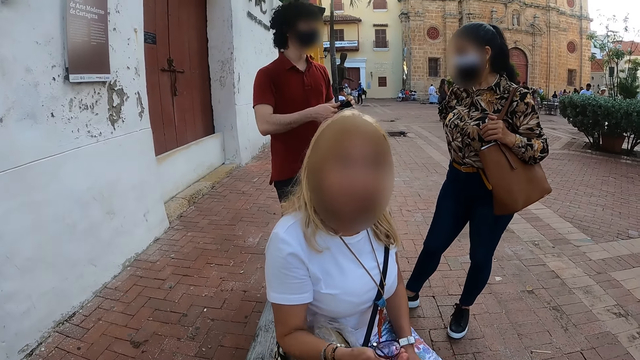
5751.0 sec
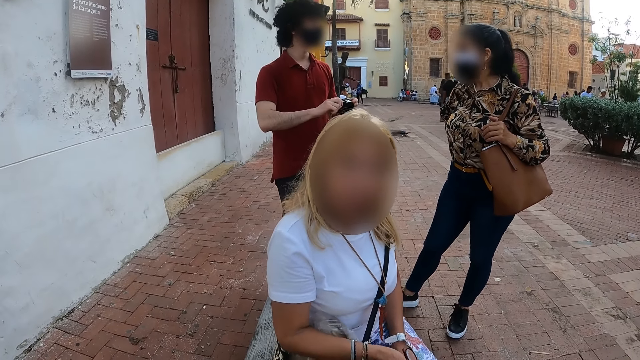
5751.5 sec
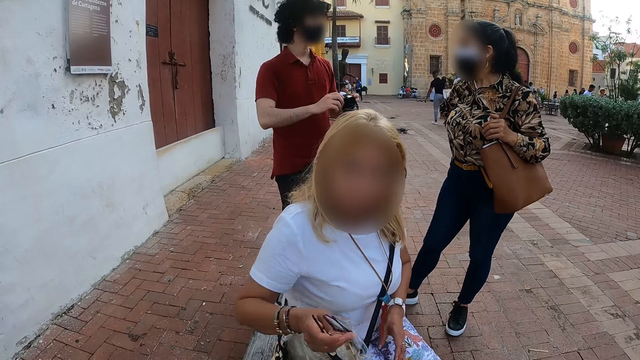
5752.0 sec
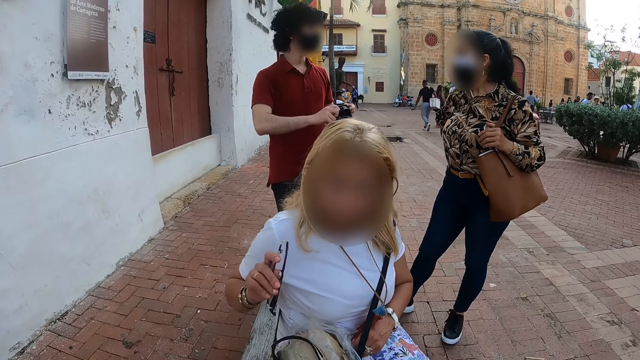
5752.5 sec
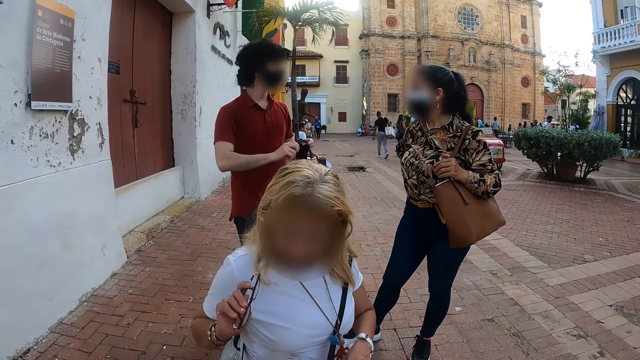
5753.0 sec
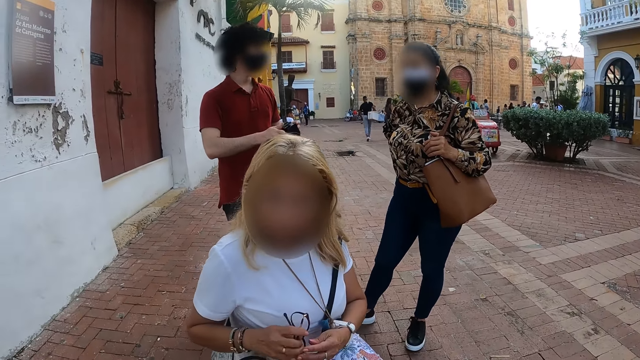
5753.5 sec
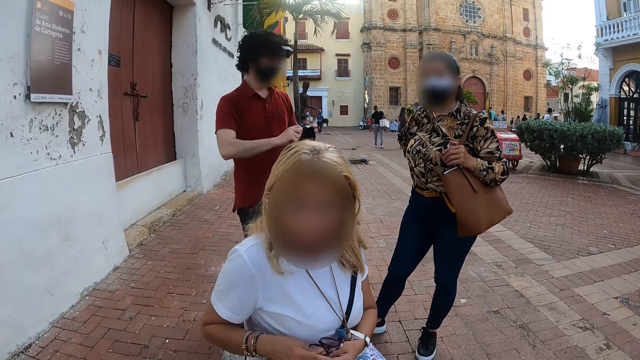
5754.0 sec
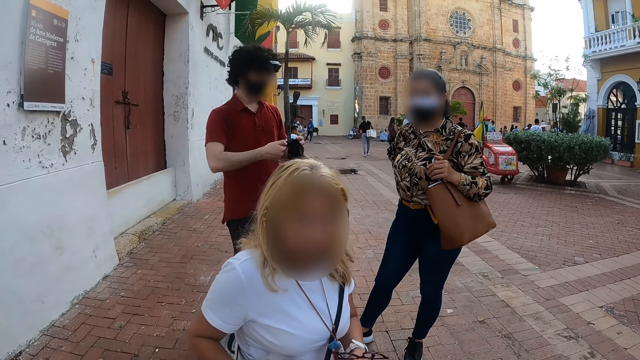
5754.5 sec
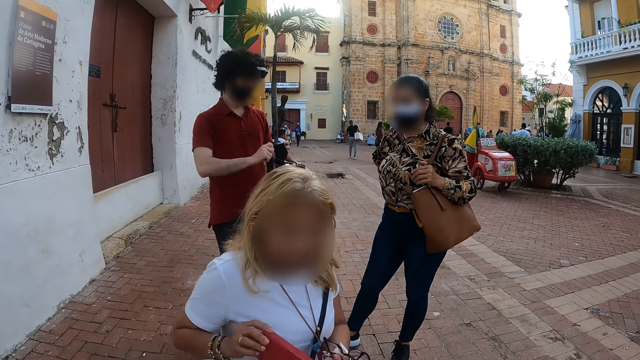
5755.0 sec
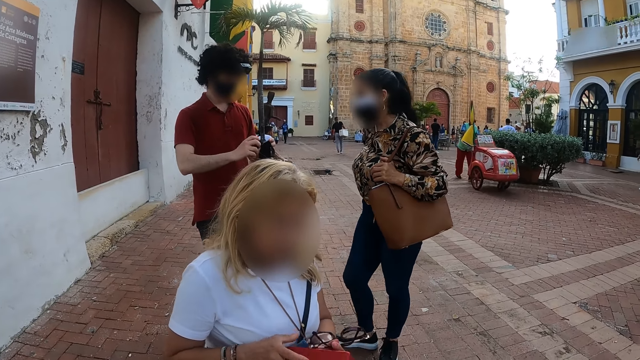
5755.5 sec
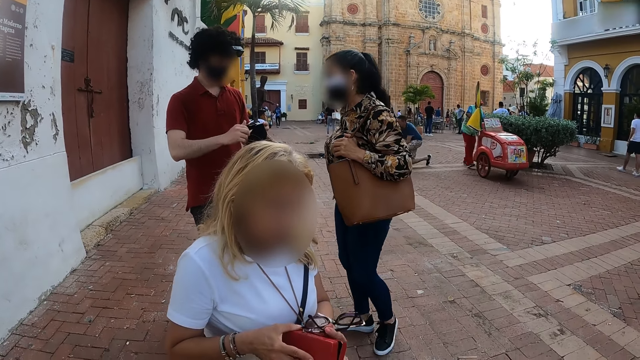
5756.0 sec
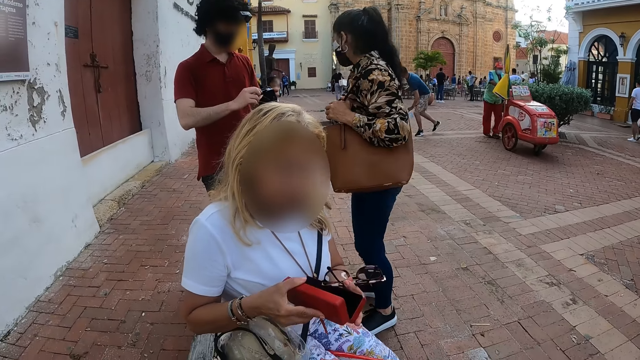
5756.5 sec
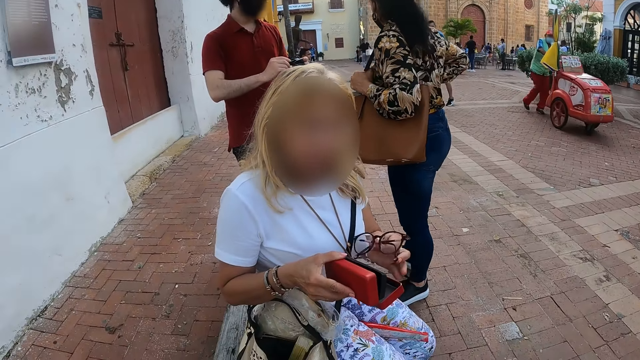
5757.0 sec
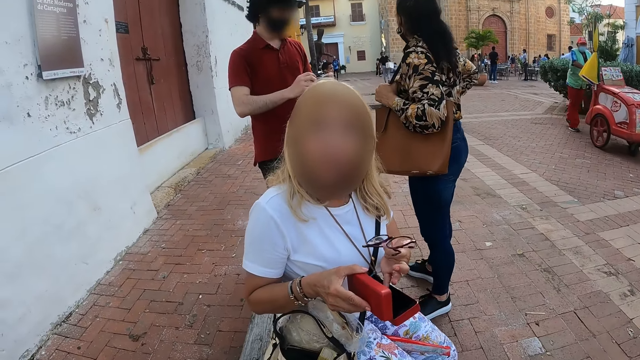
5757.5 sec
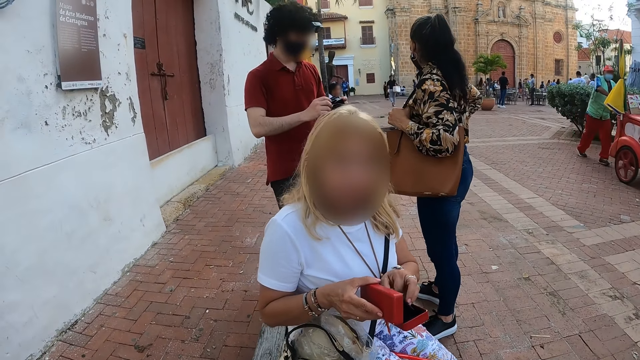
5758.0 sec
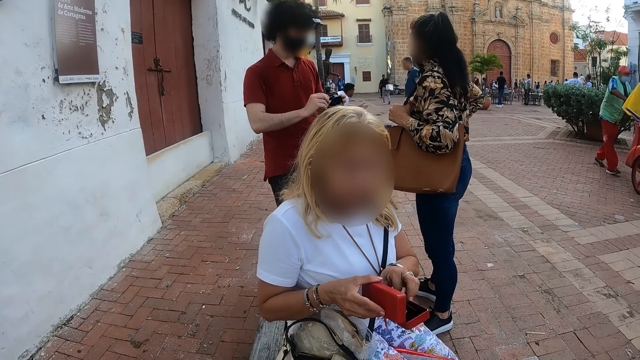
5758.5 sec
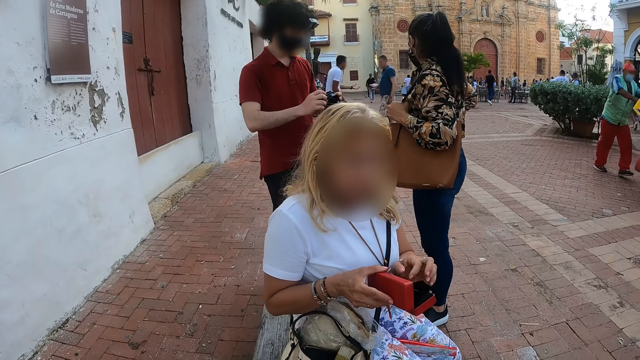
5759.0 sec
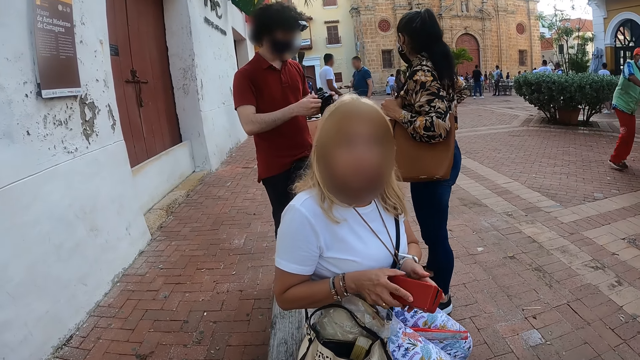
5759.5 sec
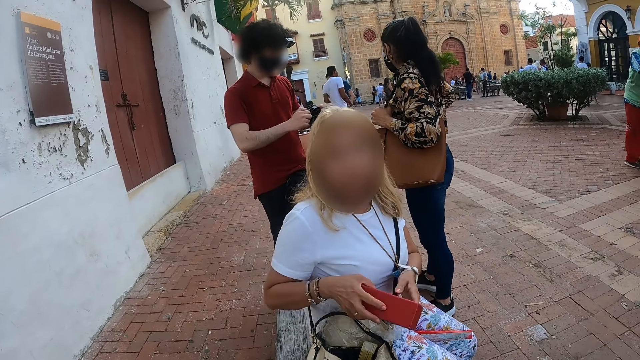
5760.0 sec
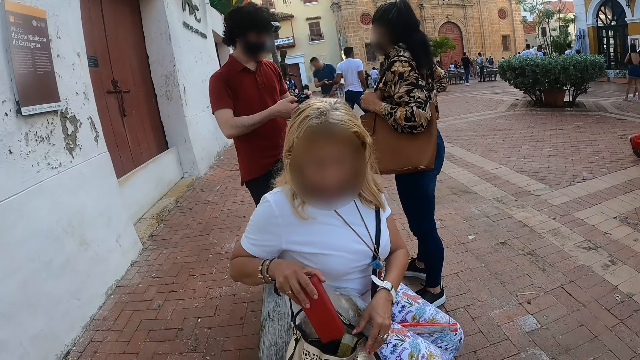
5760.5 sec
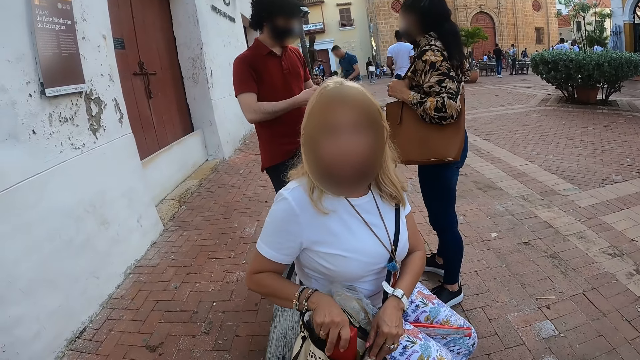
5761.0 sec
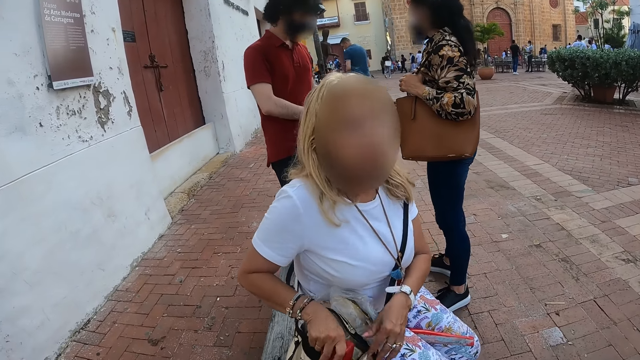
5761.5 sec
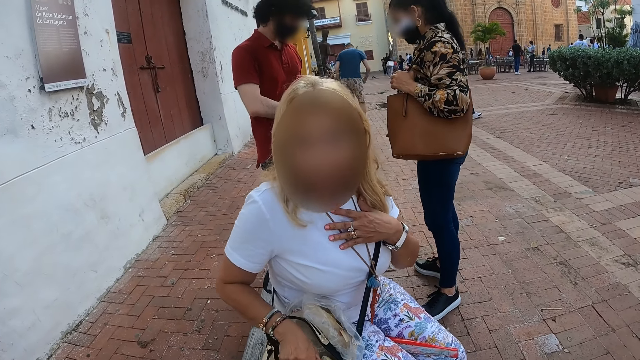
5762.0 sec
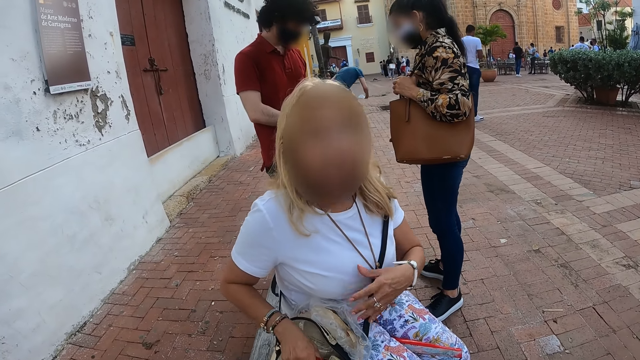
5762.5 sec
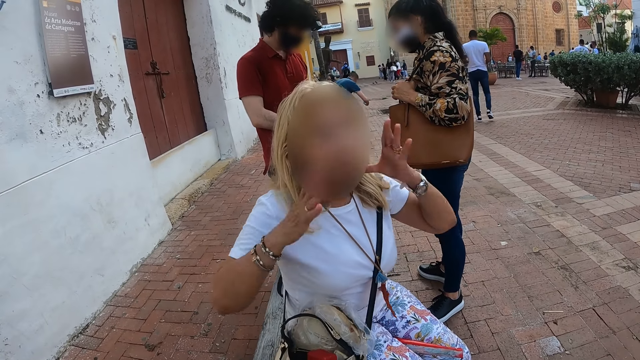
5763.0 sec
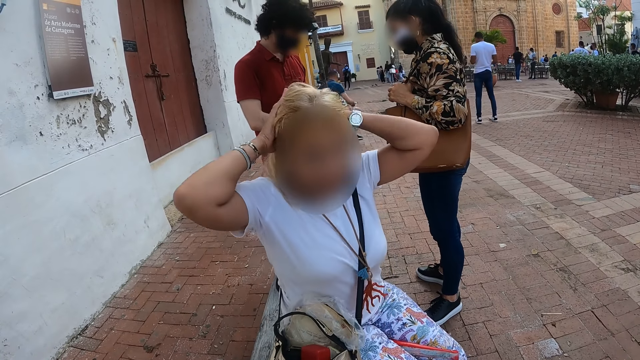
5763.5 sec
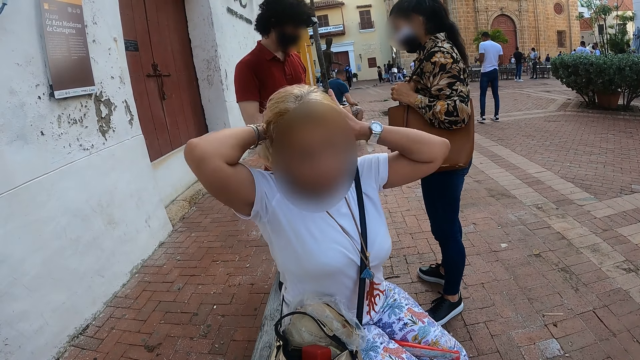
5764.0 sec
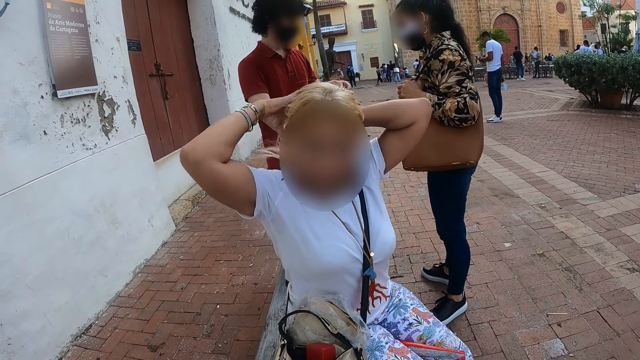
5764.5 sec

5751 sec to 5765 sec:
A person holds glasses. The camera wearer talks to the person. The person picks up a spectacle box from the handbag. Another person talks to a third person. The first person opens the spectacle box, puts the spectacles in the spectacle box, closes the spectacle box and puts the spectacle box in the handbag. The camera wearer talks to the first person. The first person holds the hair back on the head.

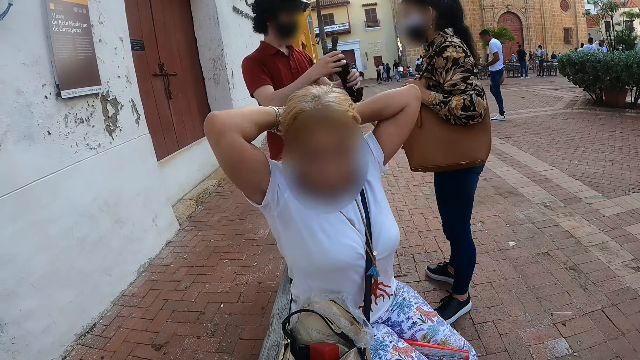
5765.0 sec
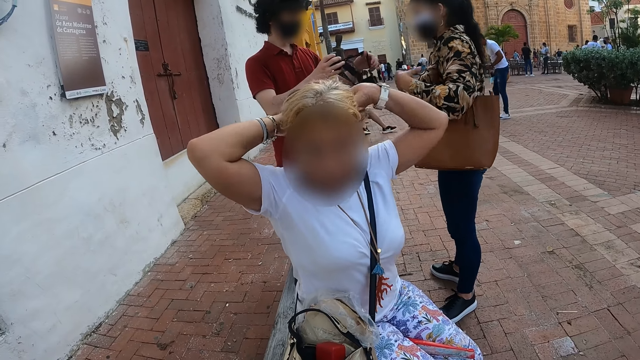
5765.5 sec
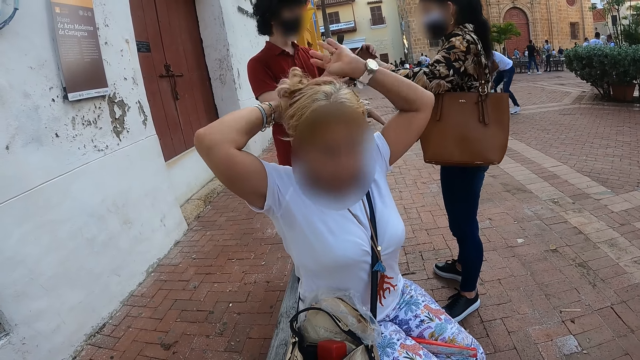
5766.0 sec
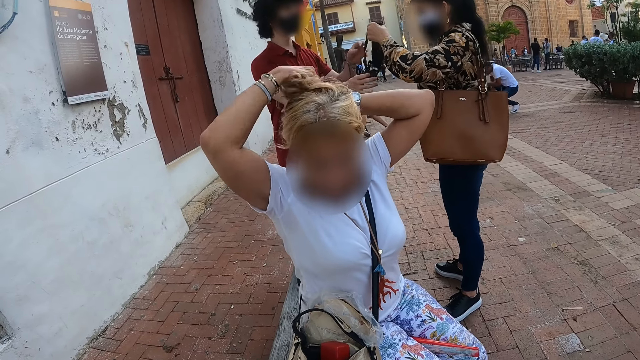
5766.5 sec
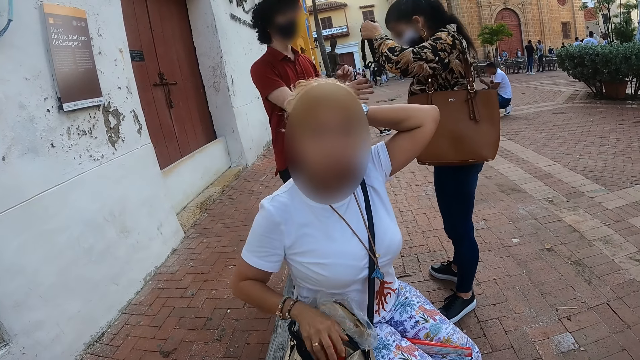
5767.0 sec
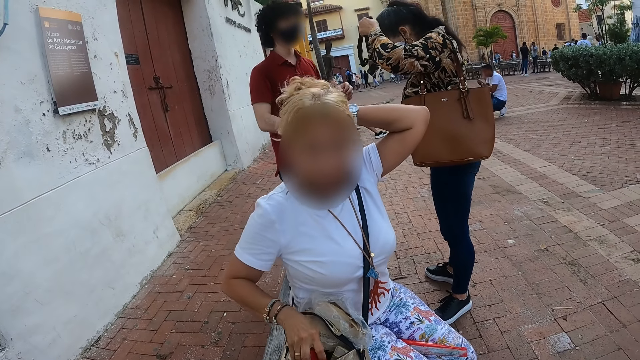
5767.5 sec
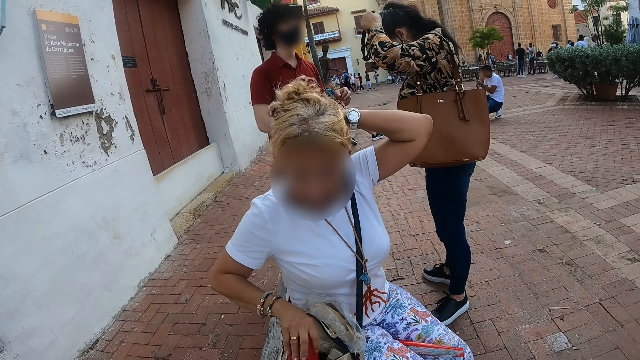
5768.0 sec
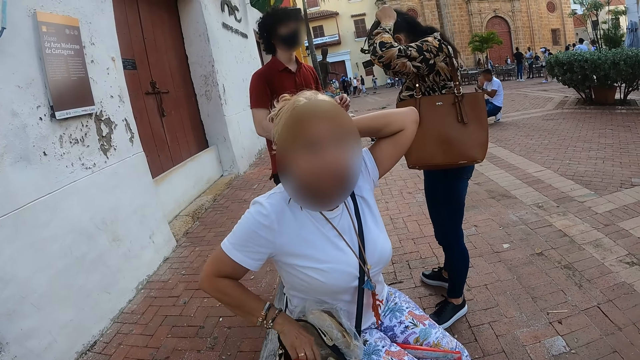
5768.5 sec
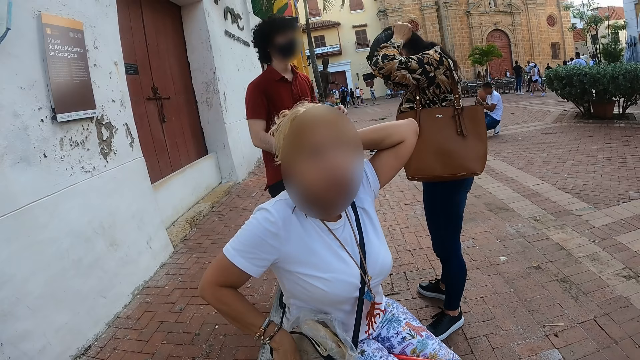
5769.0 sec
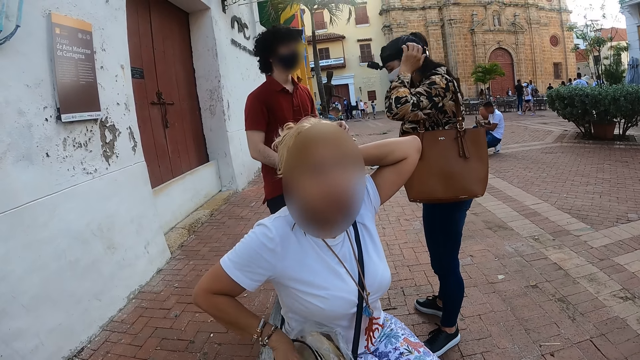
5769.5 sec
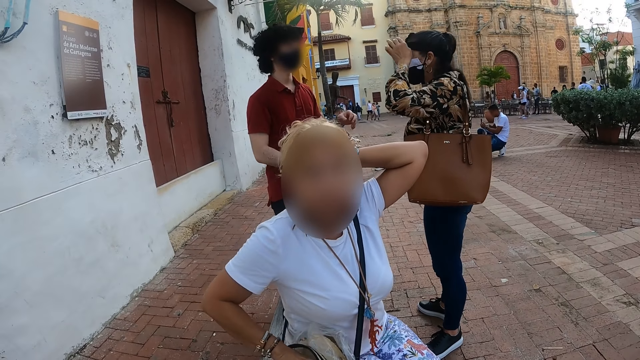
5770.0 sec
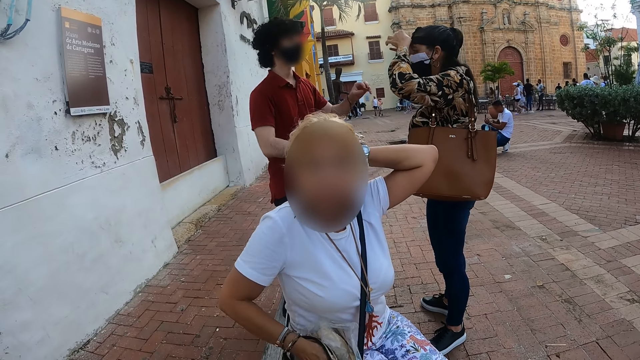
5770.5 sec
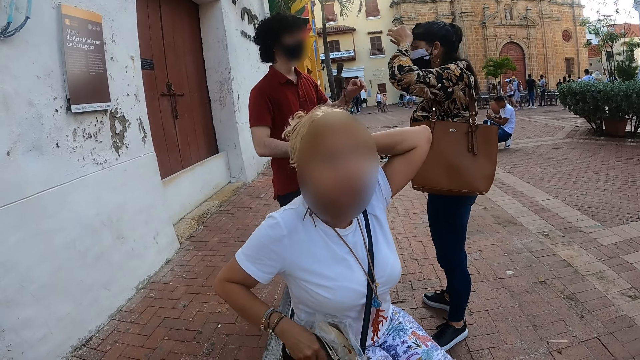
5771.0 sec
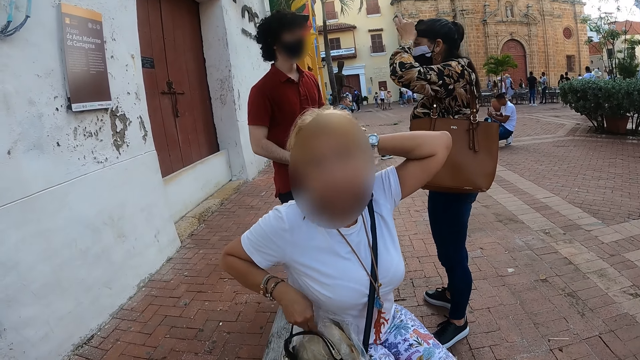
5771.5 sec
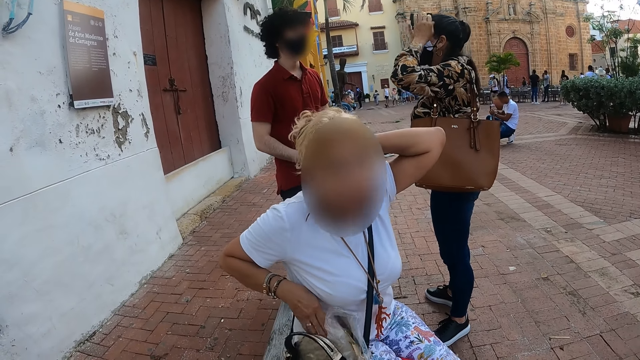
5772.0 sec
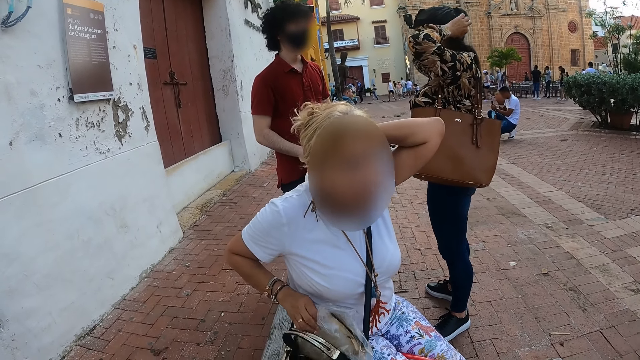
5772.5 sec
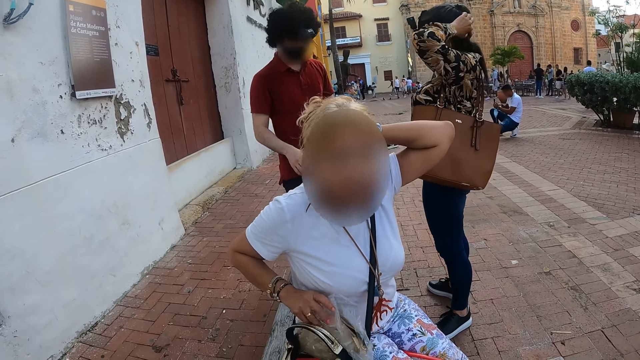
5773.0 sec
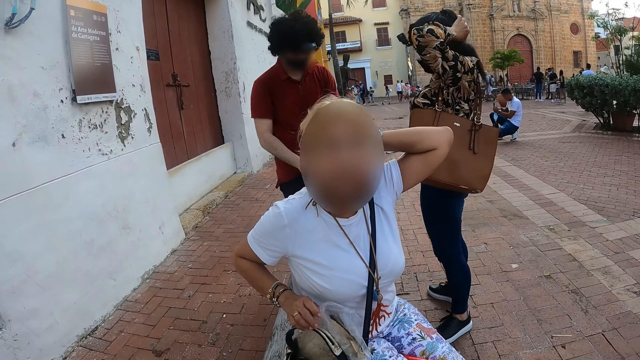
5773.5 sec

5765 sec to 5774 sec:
A person lifts the camera and gives the camera to another person. The other person puts on the camera. The camera wearer talks to a third person. The second person fixes the camera on the head. The third person searches in the bag.
